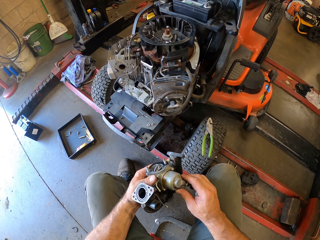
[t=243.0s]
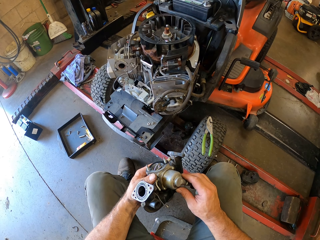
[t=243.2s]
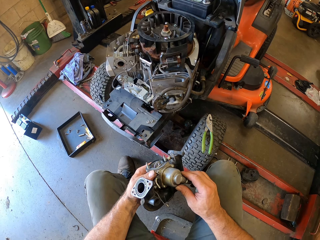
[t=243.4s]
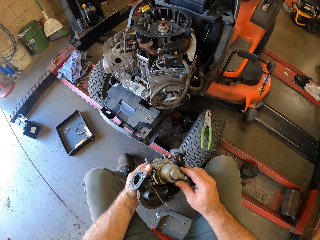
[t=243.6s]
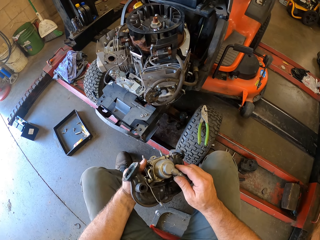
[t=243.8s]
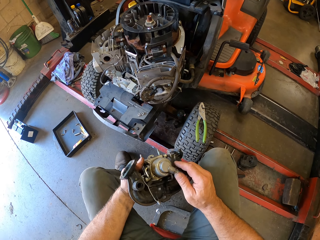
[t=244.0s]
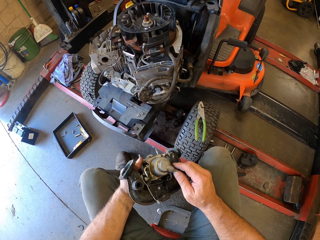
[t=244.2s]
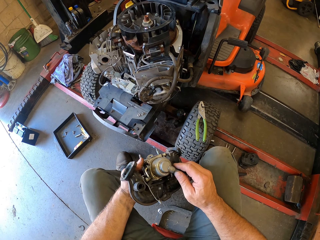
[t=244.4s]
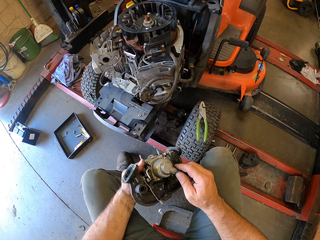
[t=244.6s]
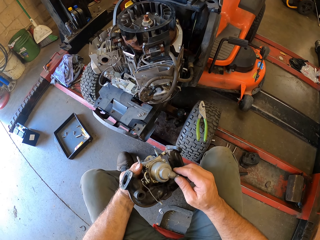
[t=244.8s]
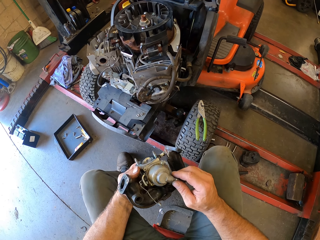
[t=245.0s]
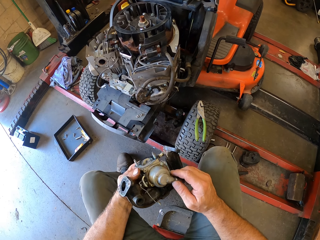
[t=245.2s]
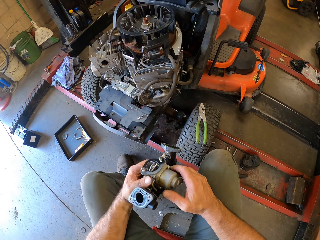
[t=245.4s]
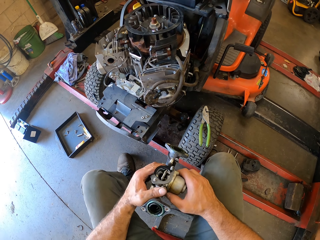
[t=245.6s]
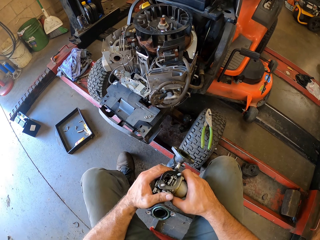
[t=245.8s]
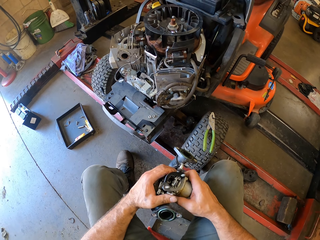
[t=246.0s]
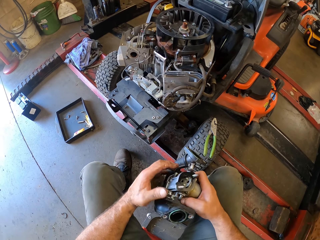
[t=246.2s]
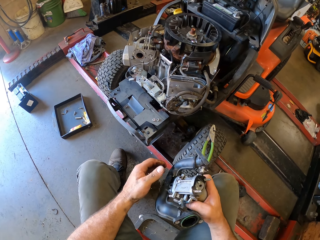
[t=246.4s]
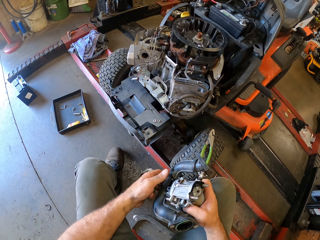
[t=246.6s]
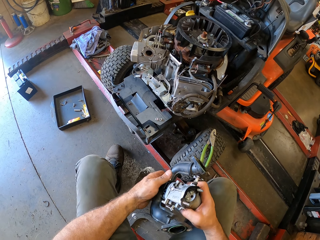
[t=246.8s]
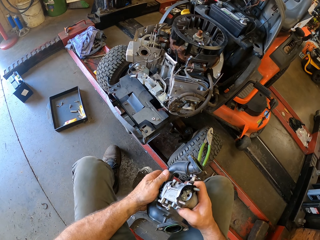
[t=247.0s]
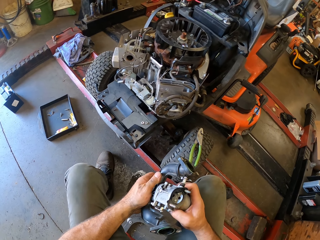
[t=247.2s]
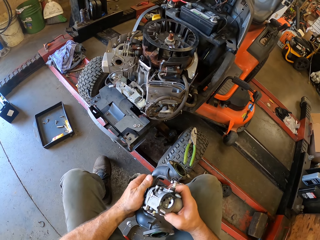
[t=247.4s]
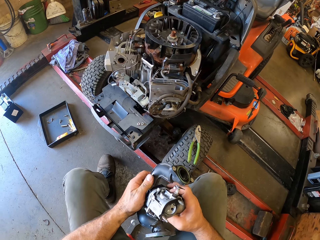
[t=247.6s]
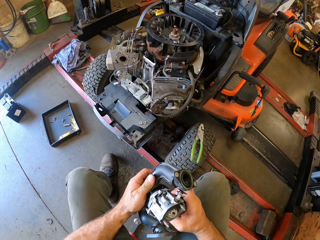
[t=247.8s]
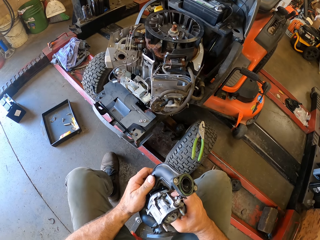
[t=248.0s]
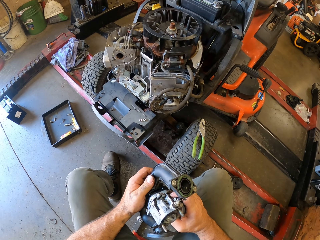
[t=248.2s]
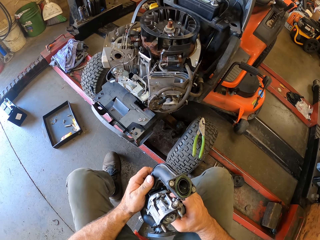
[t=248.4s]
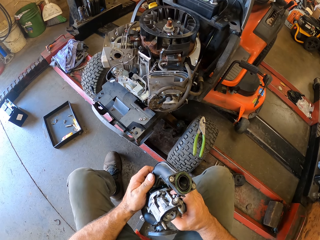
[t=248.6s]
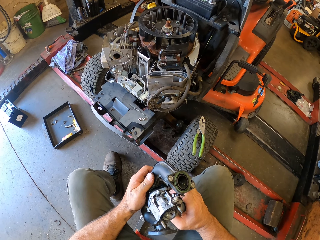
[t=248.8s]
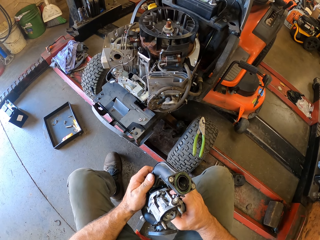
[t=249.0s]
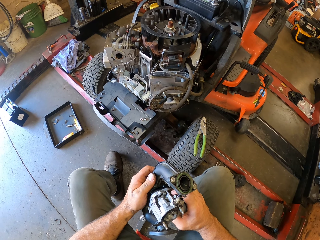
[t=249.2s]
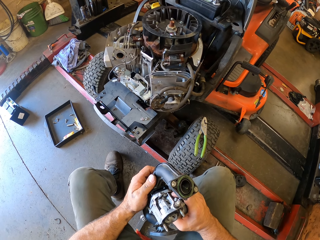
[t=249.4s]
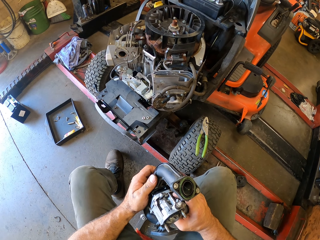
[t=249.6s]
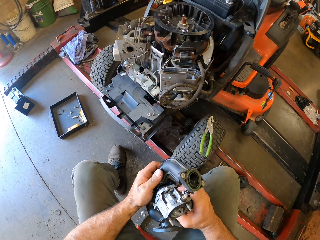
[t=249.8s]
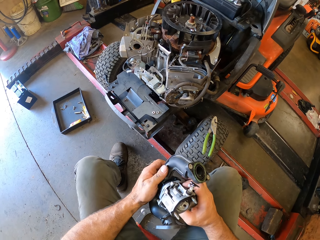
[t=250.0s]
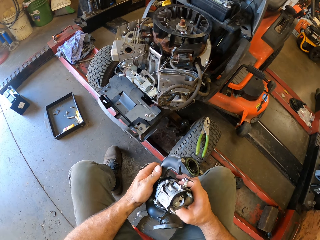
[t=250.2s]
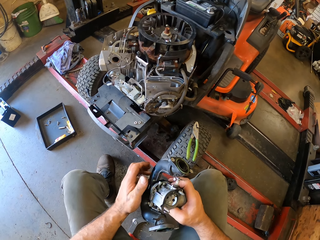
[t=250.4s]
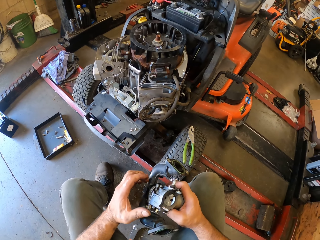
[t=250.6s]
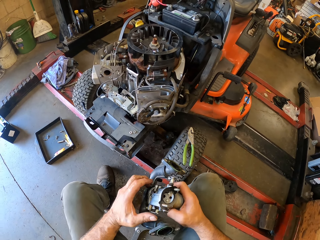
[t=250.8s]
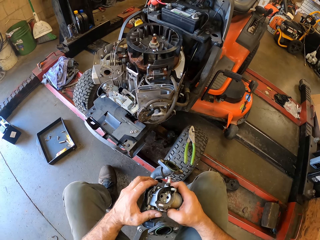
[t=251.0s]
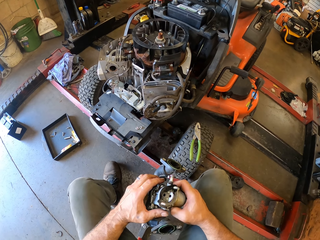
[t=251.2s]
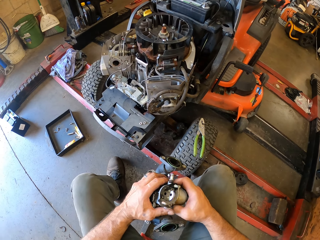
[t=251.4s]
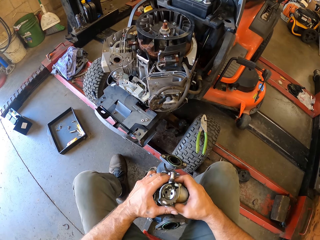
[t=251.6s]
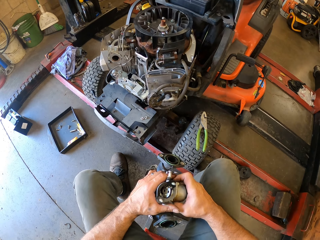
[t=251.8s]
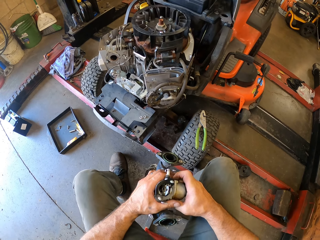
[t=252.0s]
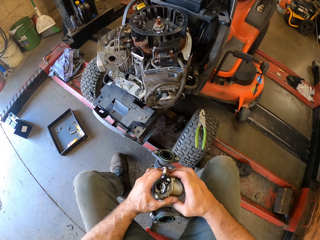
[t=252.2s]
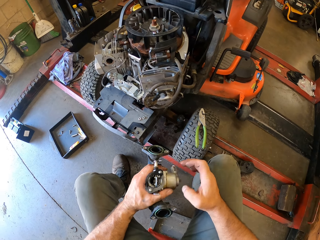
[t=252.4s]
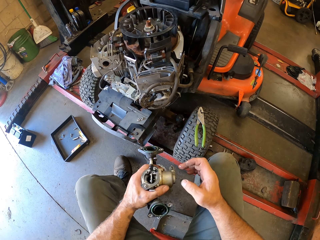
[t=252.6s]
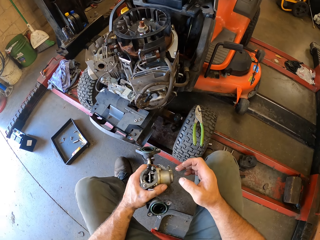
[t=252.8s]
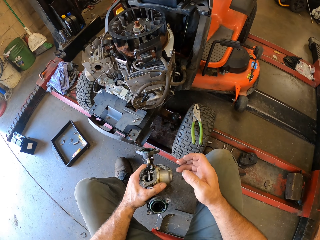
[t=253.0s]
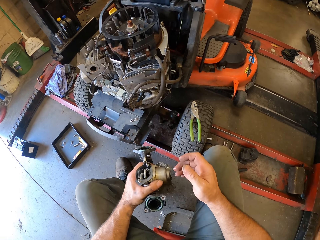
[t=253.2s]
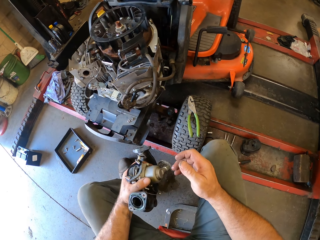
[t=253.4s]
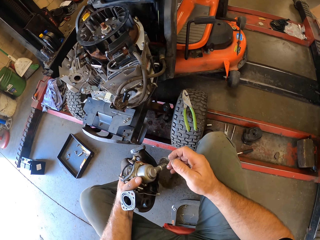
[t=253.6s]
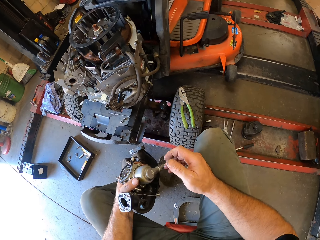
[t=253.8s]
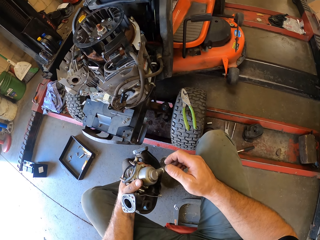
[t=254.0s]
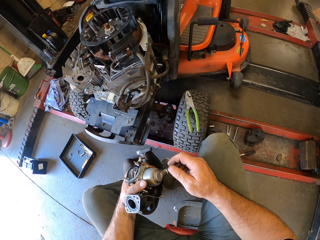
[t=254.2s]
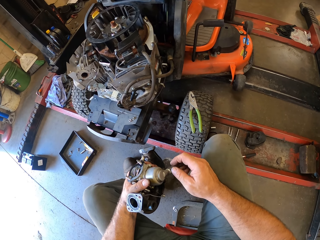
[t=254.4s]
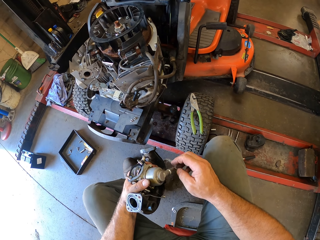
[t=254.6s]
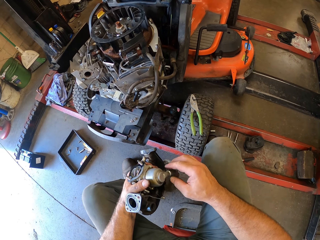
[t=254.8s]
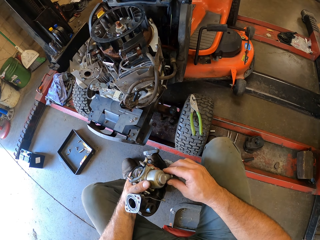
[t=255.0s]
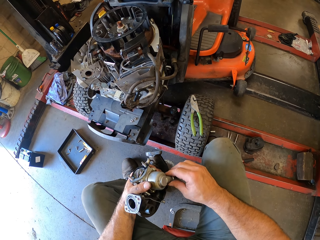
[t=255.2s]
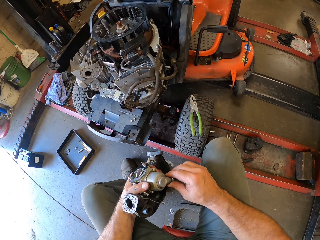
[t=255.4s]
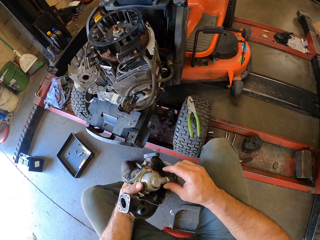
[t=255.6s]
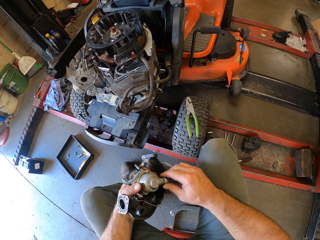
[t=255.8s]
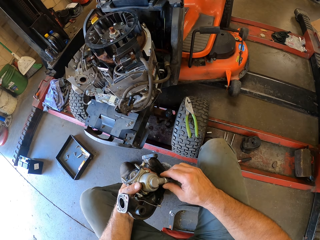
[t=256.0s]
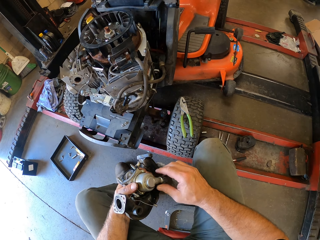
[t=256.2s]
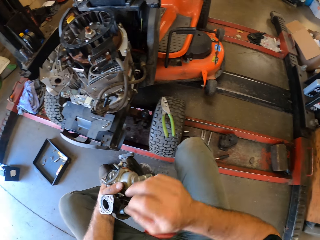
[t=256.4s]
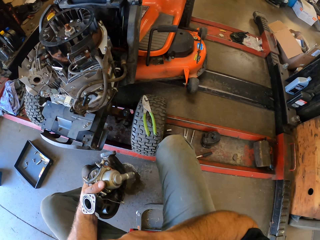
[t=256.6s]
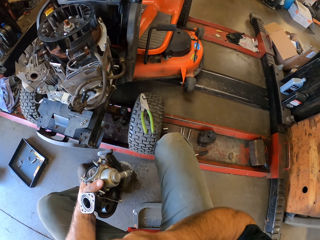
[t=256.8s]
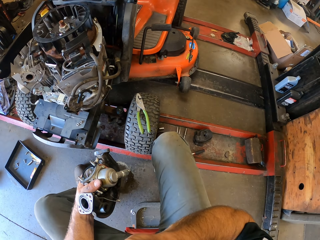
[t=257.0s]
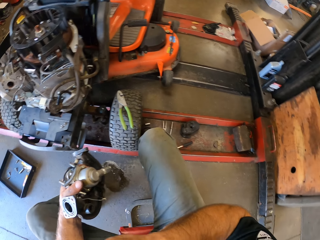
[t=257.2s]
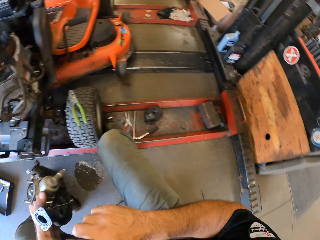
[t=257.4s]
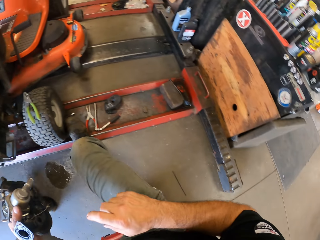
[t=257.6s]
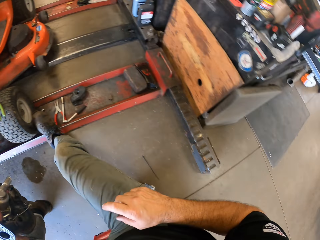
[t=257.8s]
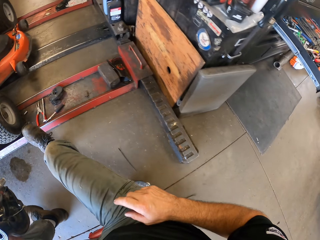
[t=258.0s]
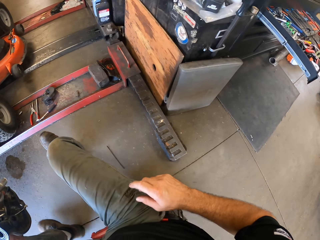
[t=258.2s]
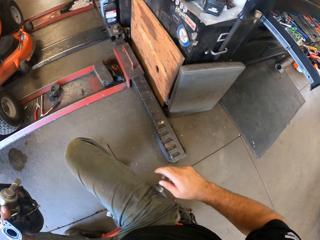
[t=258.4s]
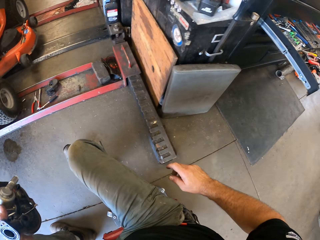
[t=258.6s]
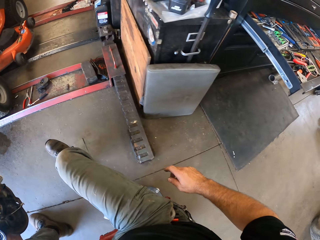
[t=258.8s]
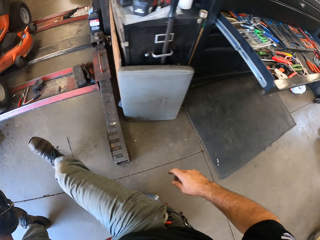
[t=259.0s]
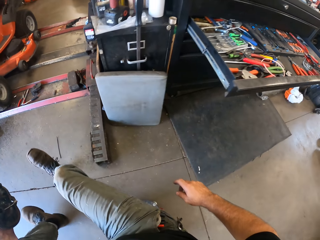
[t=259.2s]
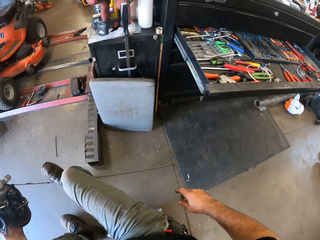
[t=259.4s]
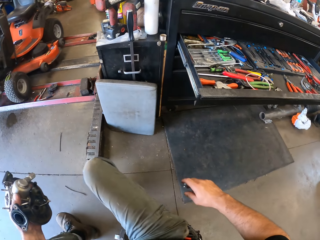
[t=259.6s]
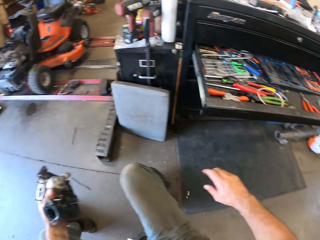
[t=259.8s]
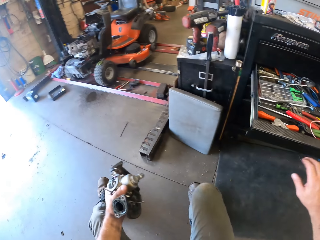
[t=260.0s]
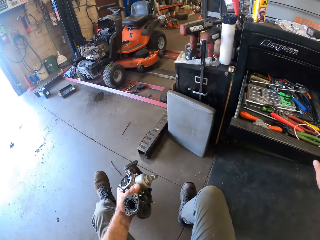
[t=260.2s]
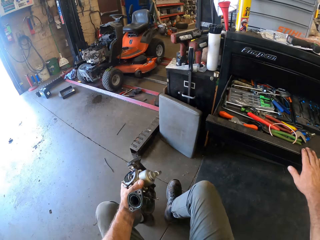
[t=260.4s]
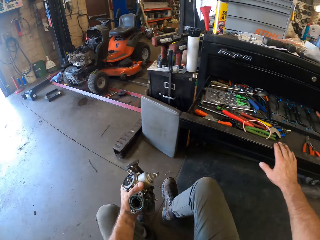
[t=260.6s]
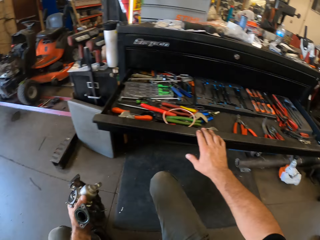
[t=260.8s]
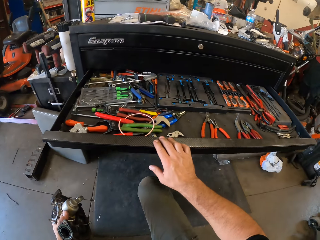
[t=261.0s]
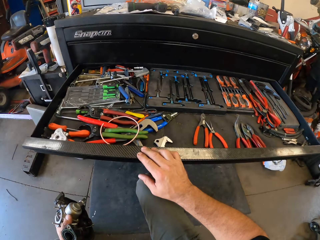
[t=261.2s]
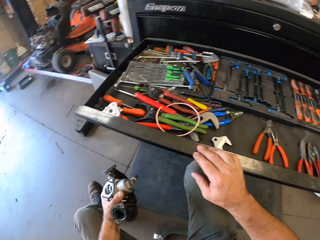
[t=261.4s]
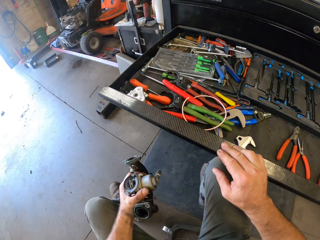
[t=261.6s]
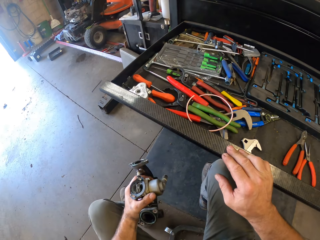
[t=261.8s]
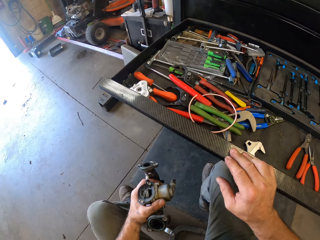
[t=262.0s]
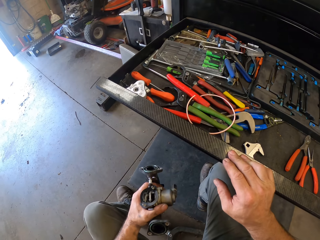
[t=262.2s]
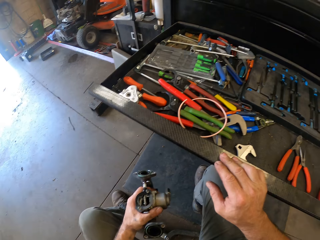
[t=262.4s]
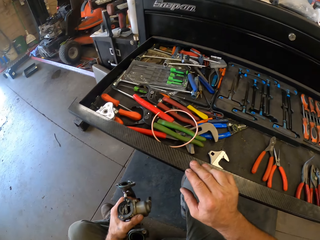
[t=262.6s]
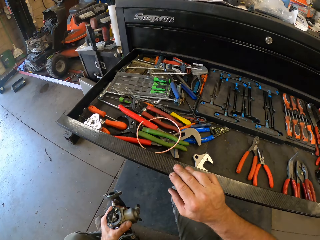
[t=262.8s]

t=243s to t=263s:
The camera wearer moves towards the tool chest workbench. They move to the tool box again.

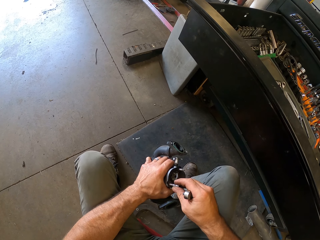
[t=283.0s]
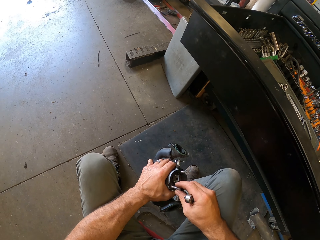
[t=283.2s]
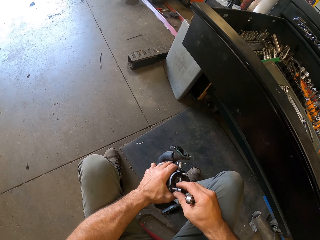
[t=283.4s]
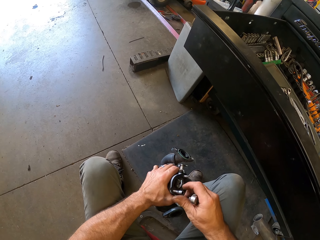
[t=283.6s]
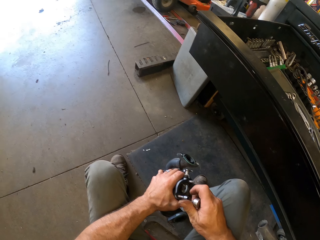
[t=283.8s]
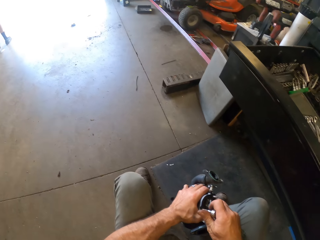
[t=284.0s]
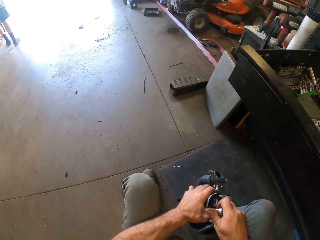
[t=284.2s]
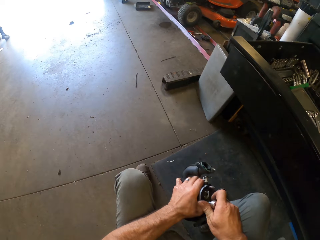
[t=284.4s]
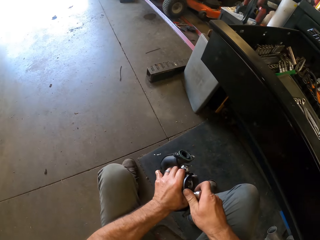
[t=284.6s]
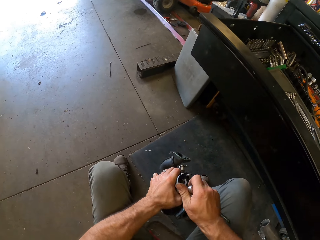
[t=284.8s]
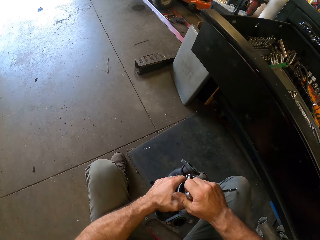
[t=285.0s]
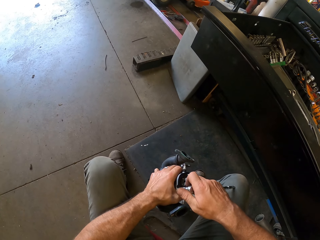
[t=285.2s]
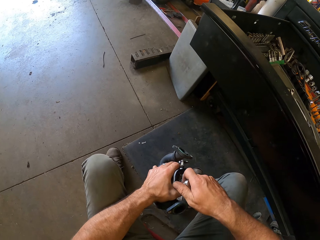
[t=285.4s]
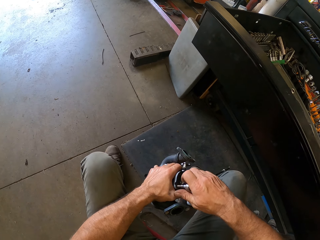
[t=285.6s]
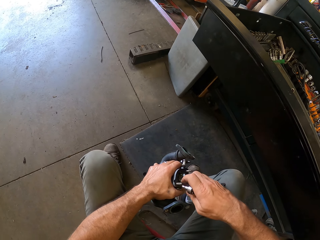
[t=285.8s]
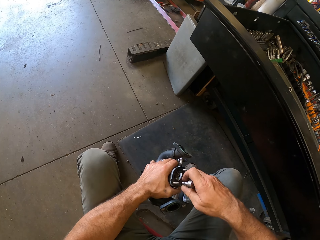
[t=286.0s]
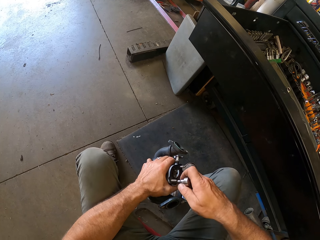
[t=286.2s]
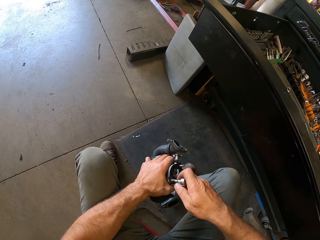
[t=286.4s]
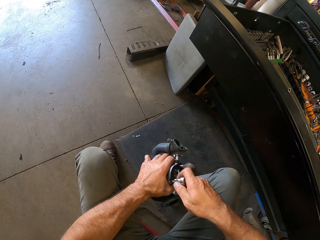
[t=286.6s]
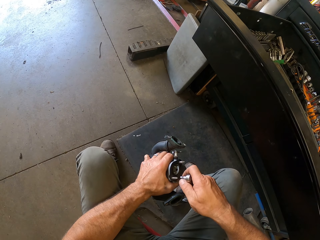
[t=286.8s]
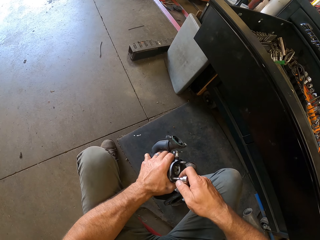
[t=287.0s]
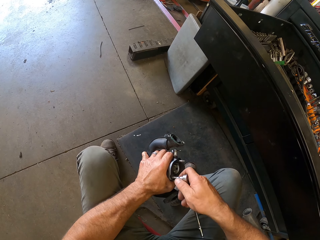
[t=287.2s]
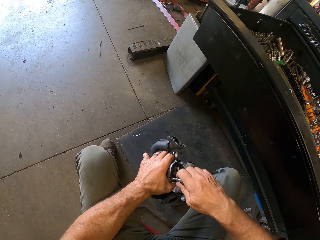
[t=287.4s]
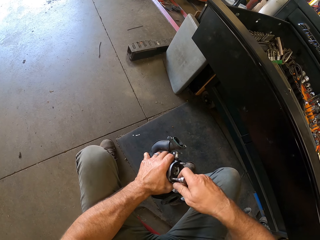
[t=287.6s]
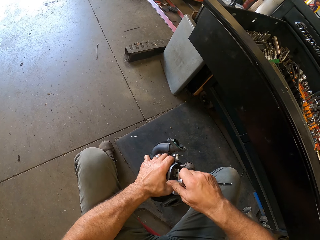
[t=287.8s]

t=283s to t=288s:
The camera wearer loosens the nuts with the tool.
